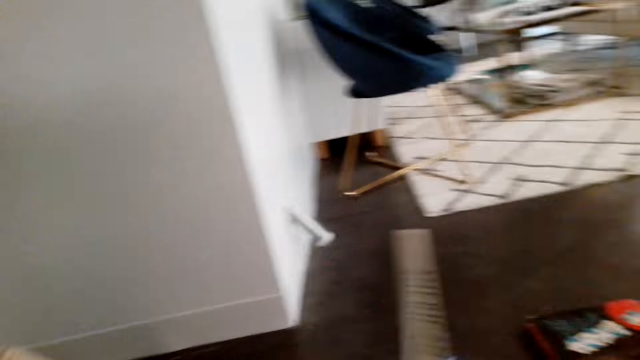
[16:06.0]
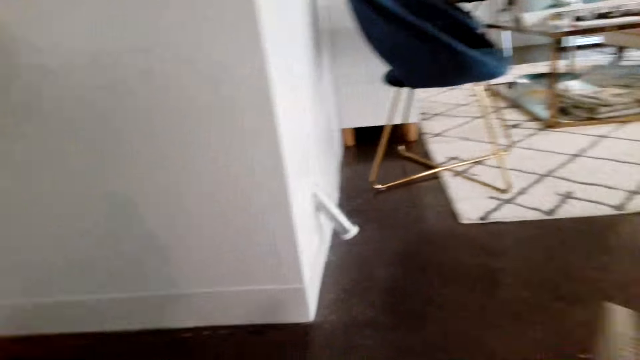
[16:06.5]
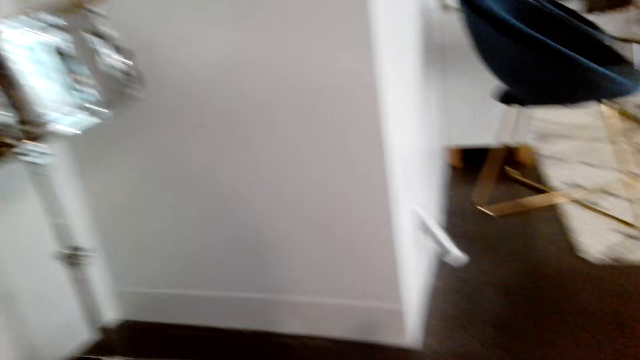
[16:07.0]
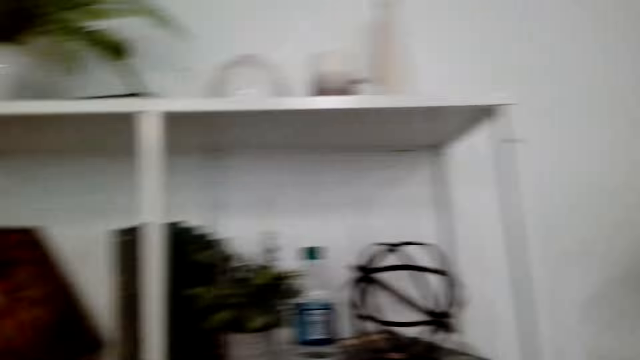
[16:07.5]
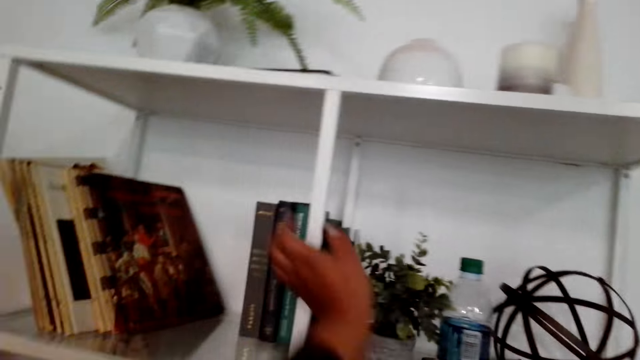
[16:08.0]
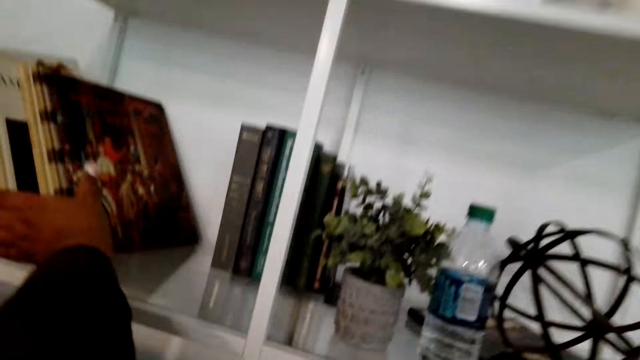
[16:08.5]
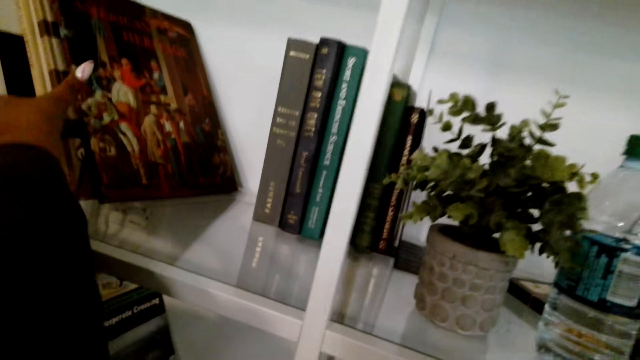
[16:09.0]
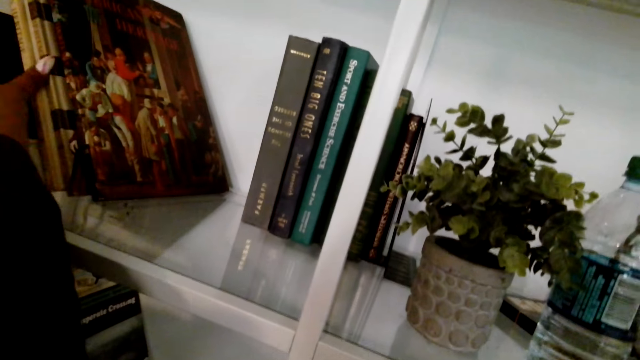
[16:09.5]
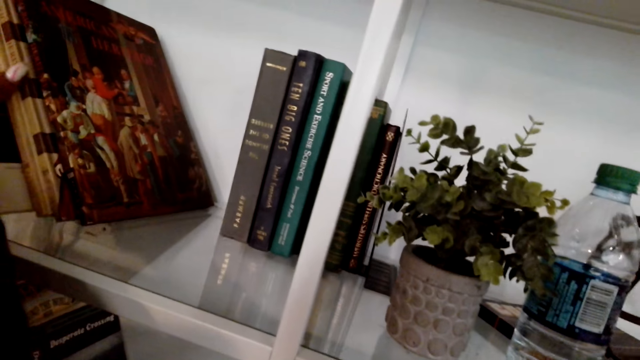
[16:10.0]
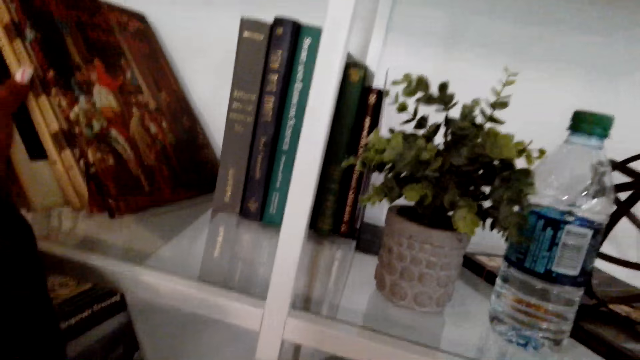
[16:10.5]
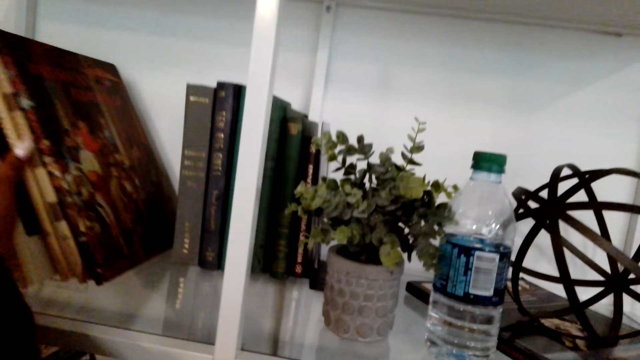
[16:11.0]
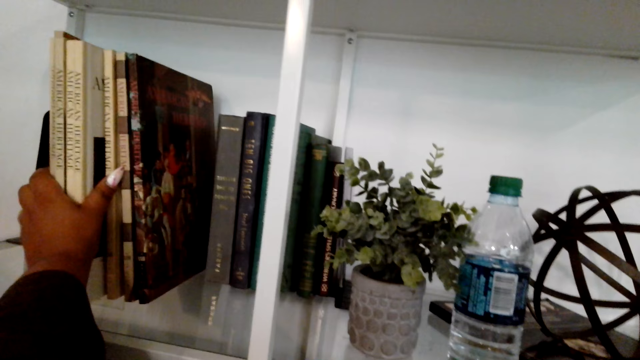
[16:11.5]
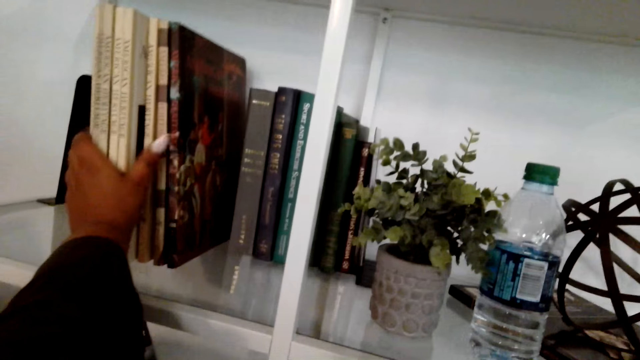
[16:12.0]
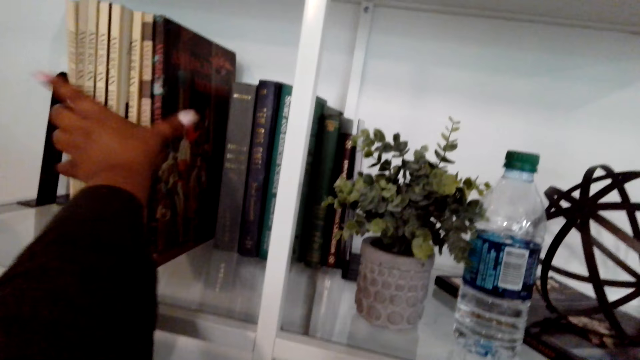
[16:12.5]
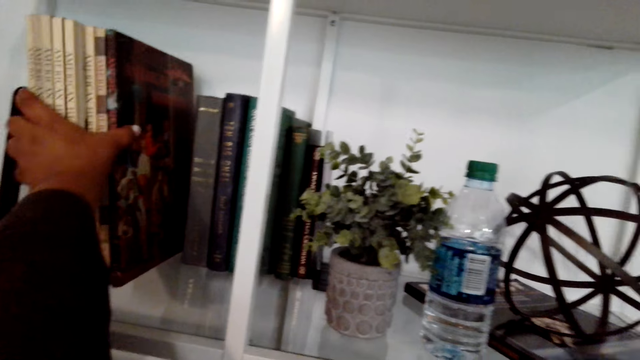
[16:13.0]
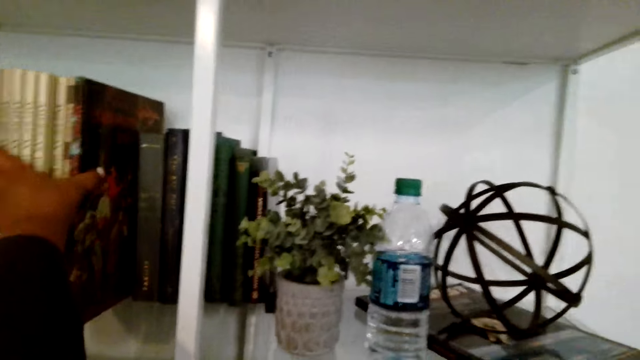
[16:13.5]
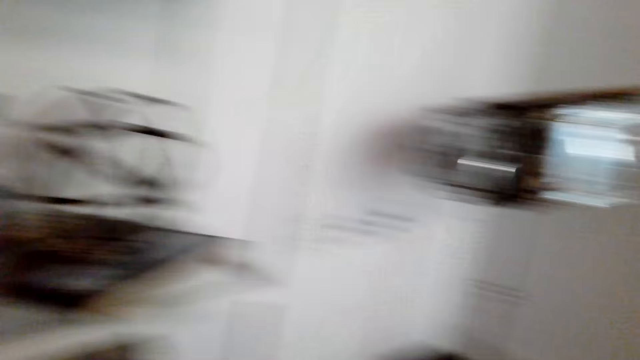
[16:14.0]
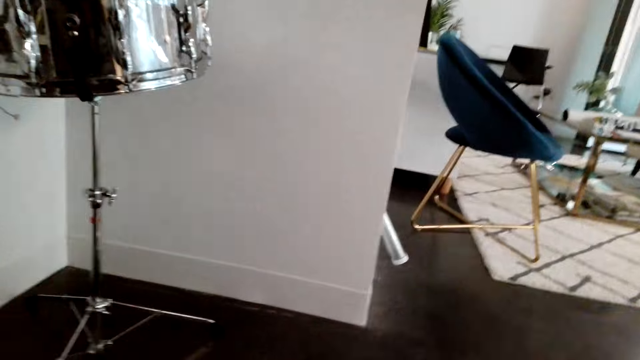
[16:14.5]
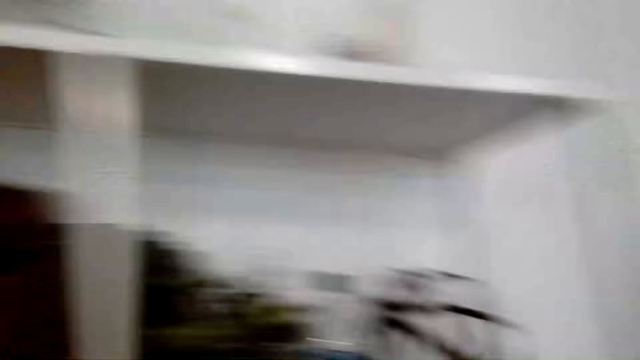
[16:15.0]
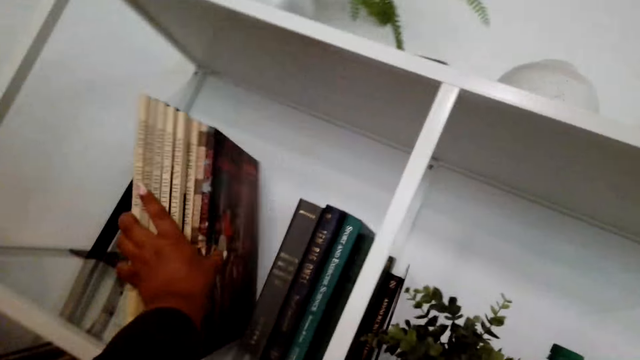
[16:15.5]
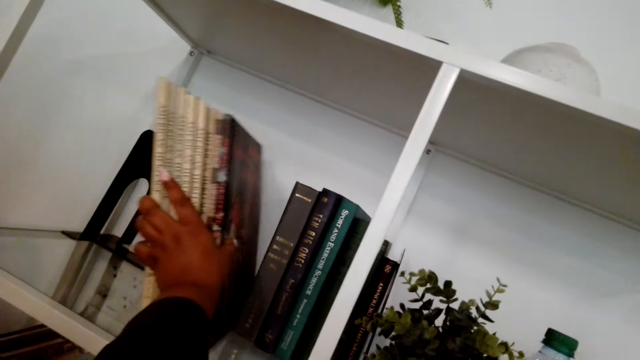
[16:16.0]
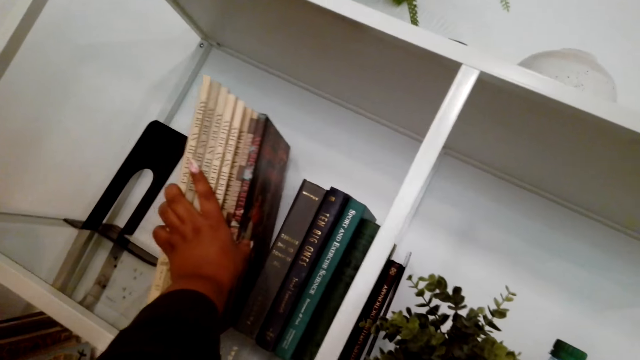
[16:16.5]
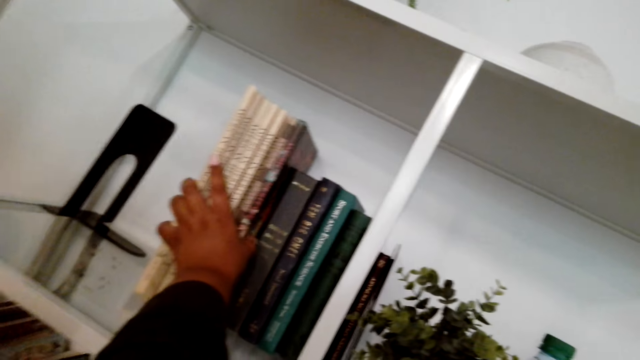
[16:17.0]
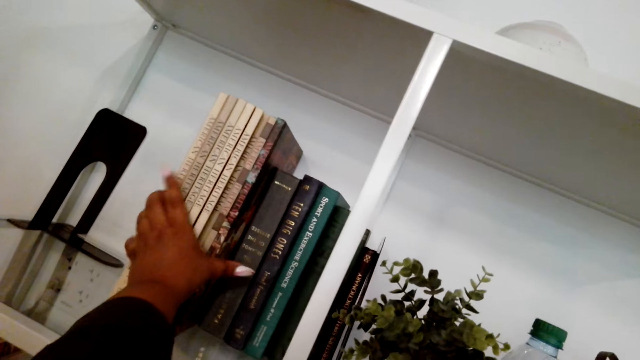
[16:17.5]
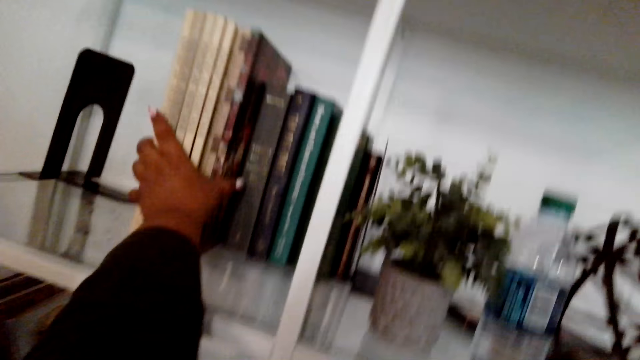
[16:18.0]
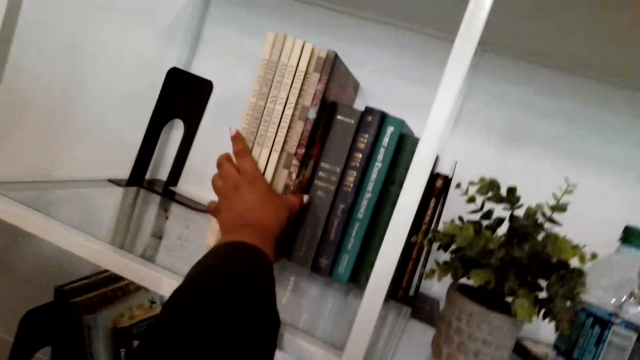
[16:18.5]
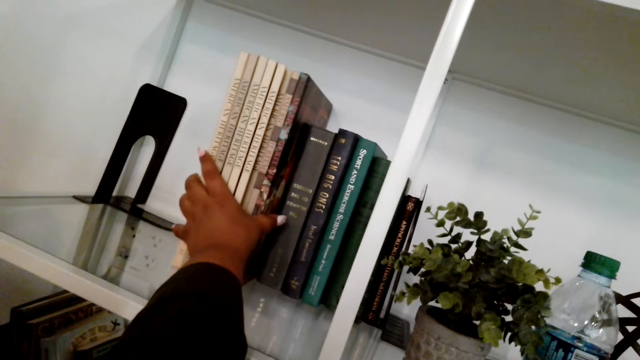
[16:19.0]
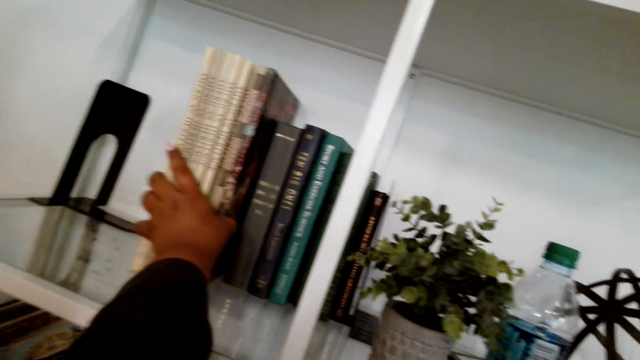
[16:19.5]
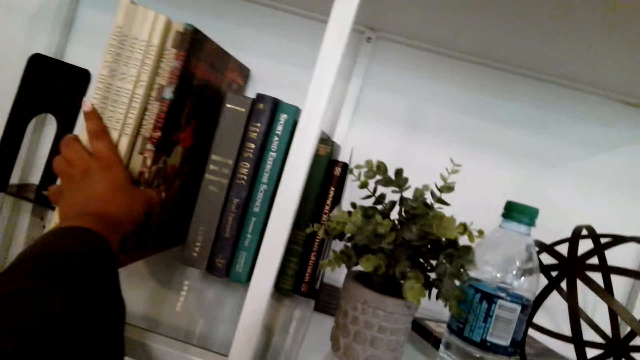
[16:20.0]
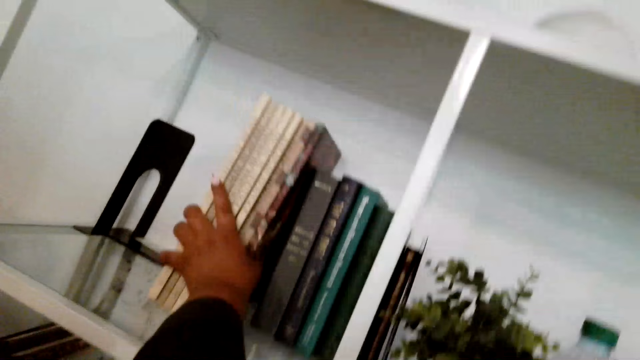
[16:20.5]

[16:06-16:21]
The camera wearer moves around the room. They pick other books from the shelf. They look around the room. They arrange the books in the shelf.

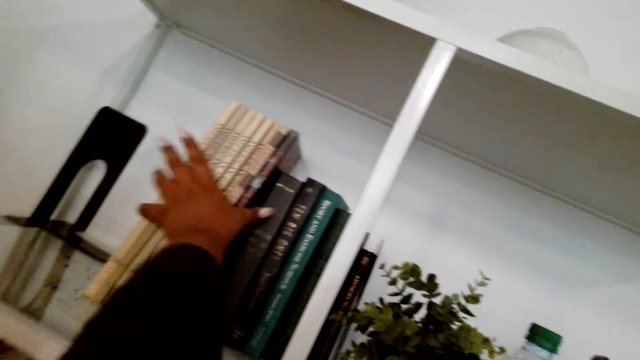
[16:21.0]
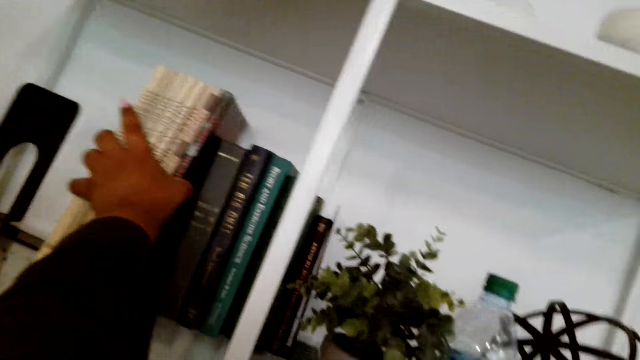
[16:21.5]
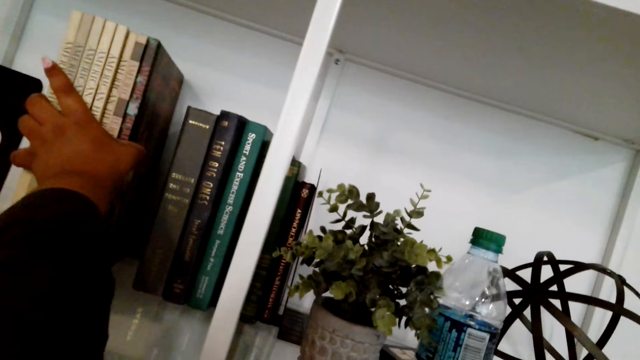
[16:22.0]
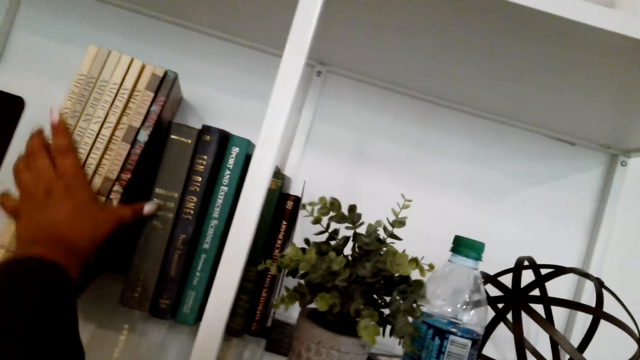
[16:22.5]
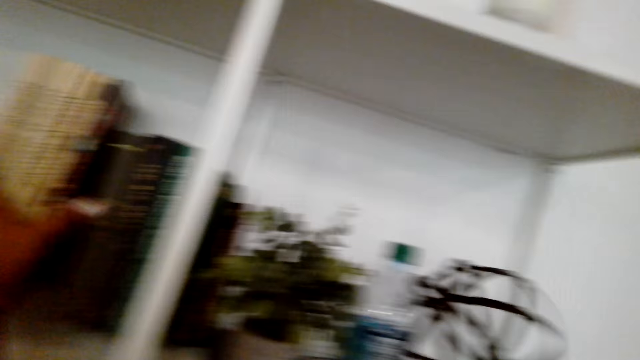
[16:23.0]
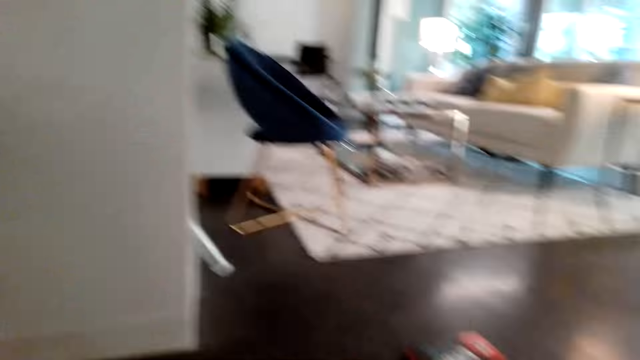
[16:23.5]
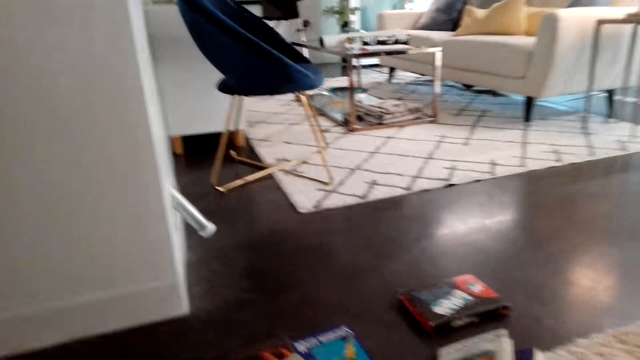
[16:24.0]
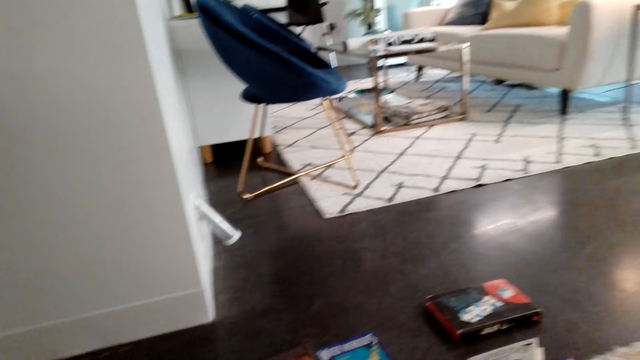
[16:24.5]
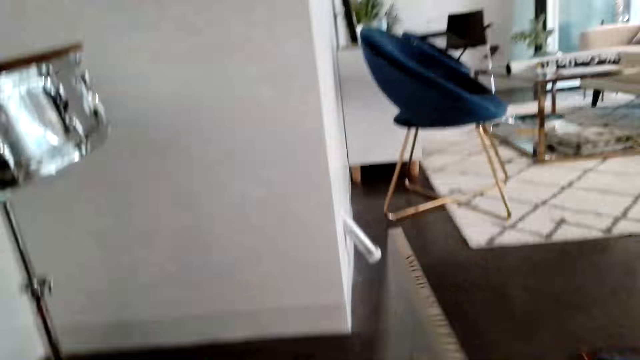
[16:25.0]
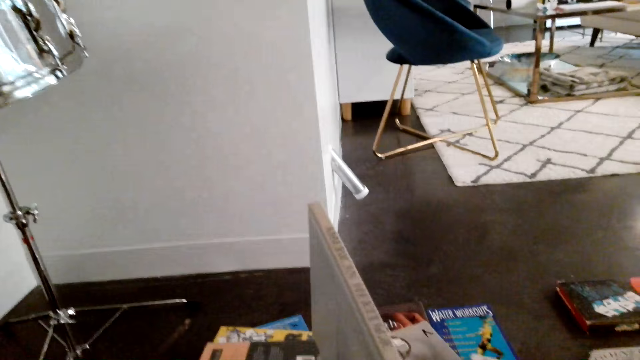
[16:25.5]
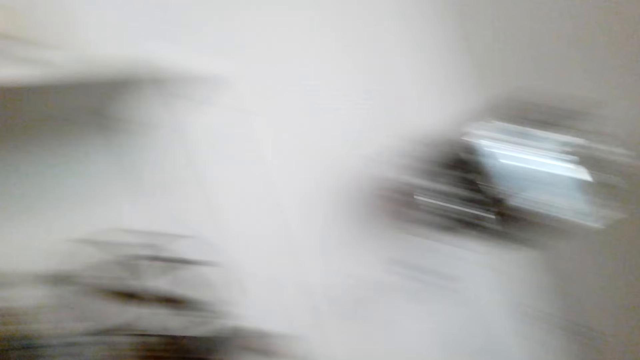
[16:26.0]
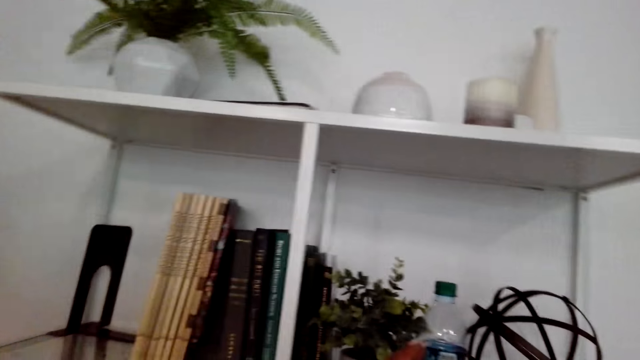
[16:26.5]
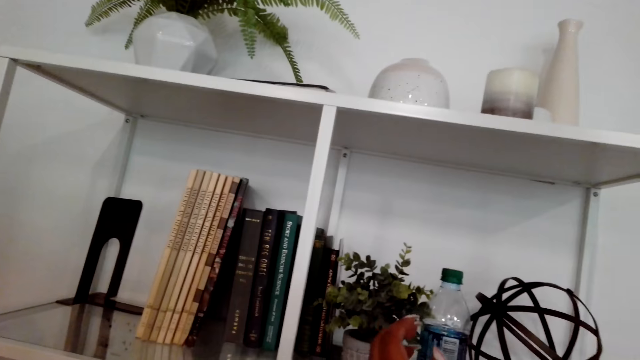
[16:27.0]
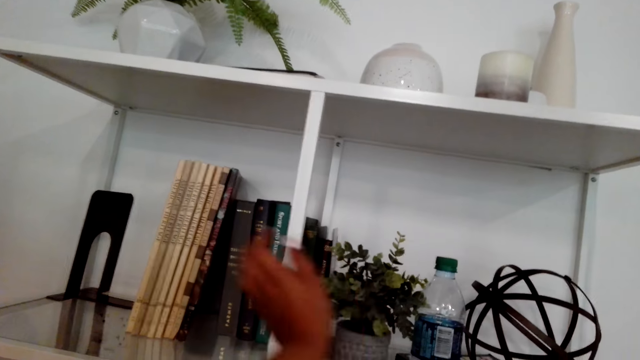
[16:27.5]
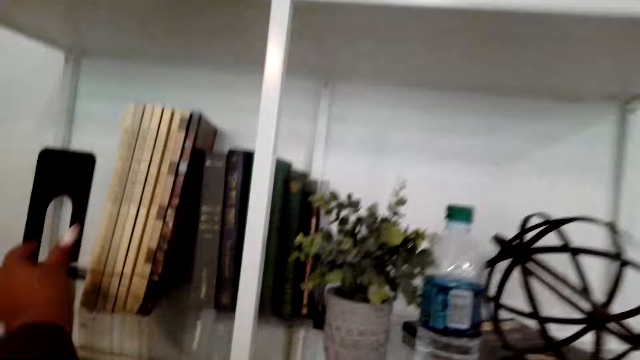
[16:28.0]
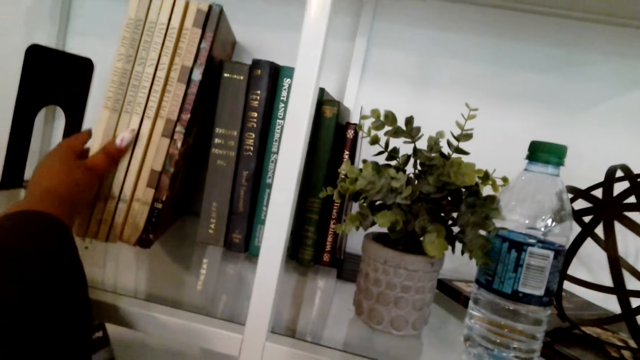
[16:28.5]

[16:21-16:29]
The camera wearer turns around the room. They pick a book from the floor.
